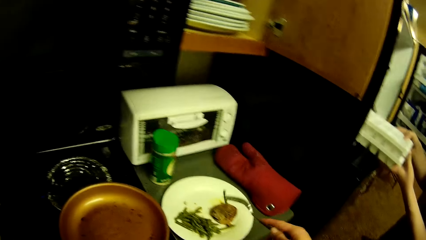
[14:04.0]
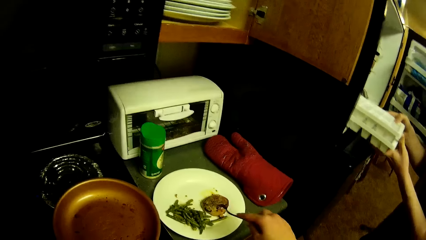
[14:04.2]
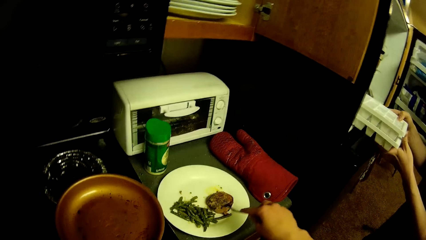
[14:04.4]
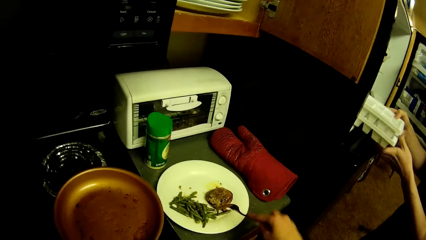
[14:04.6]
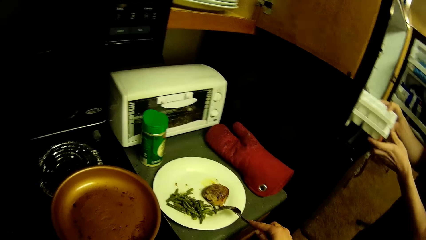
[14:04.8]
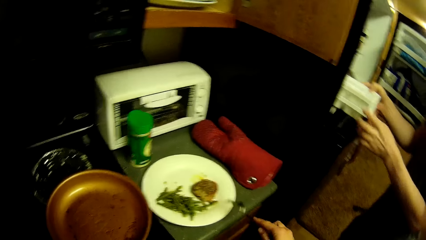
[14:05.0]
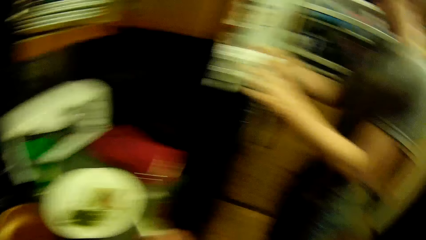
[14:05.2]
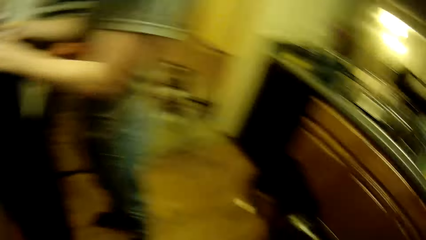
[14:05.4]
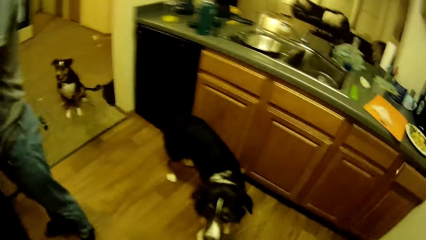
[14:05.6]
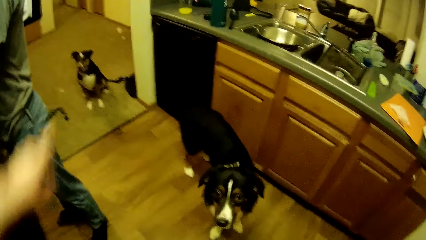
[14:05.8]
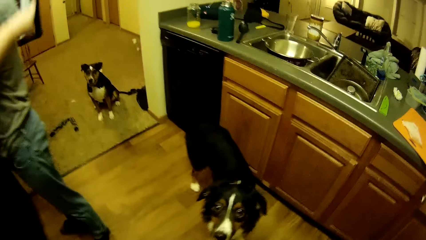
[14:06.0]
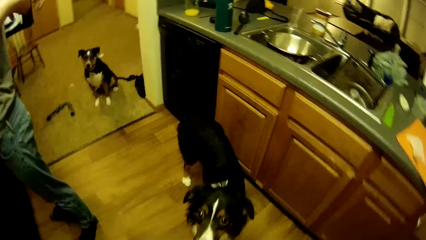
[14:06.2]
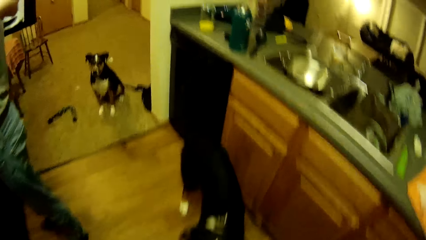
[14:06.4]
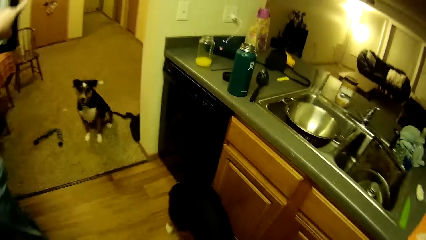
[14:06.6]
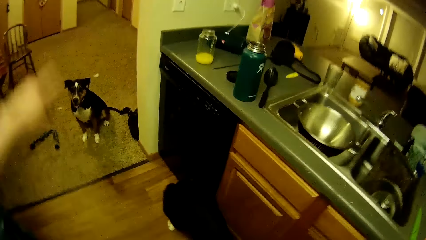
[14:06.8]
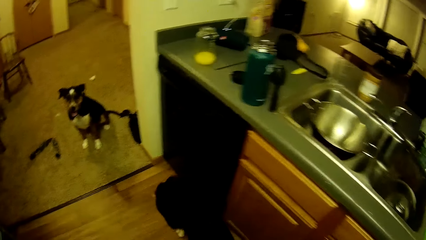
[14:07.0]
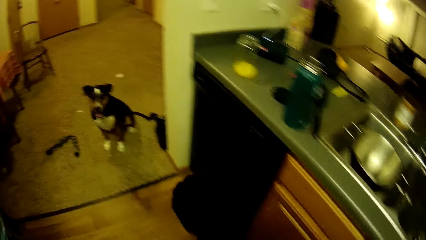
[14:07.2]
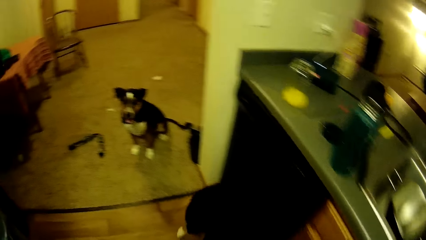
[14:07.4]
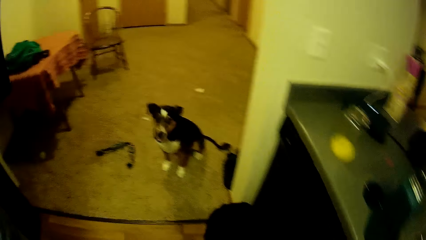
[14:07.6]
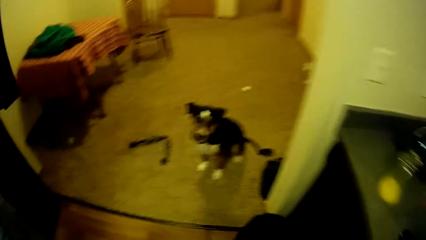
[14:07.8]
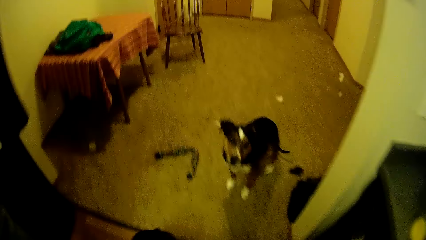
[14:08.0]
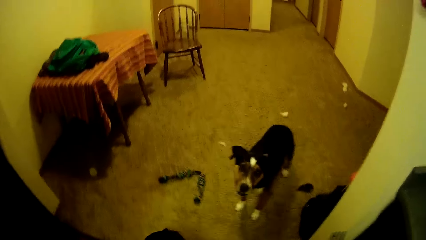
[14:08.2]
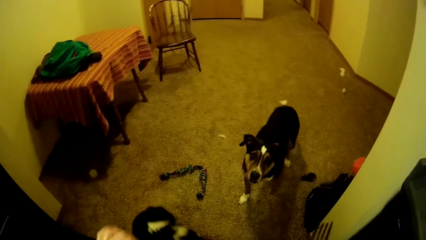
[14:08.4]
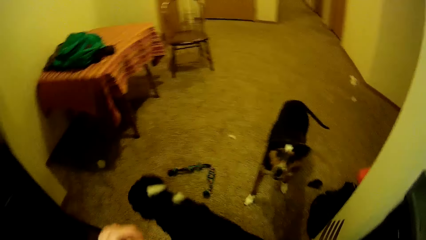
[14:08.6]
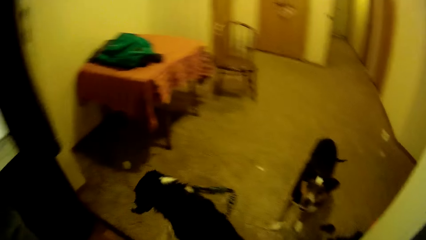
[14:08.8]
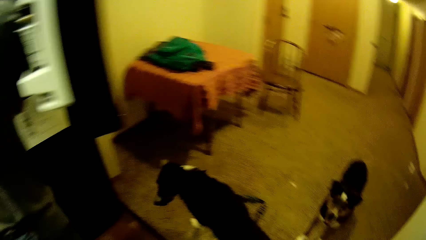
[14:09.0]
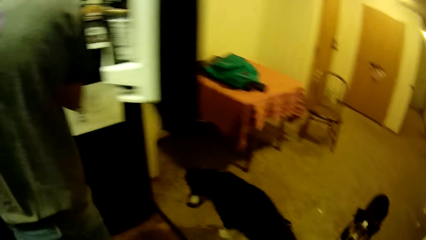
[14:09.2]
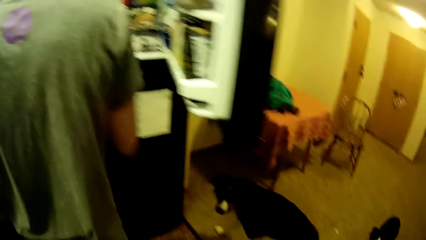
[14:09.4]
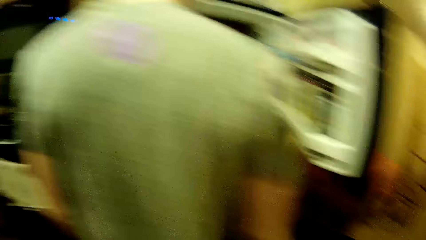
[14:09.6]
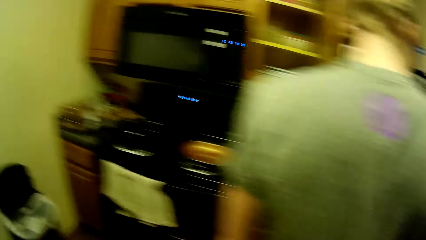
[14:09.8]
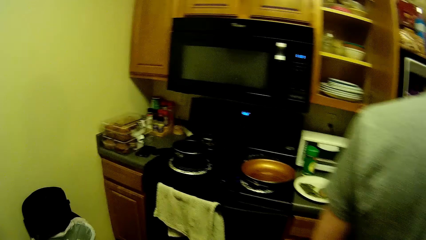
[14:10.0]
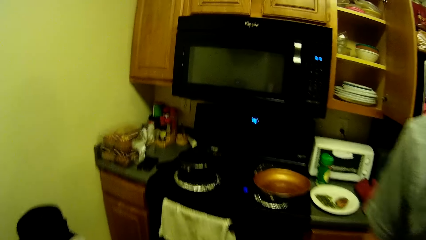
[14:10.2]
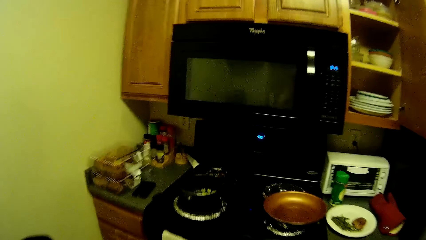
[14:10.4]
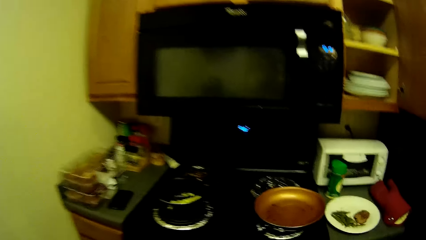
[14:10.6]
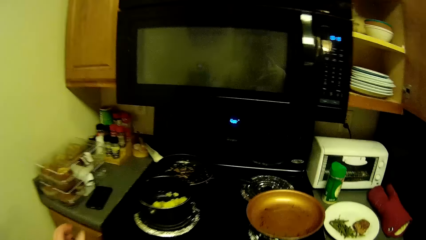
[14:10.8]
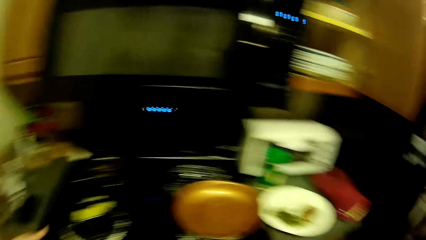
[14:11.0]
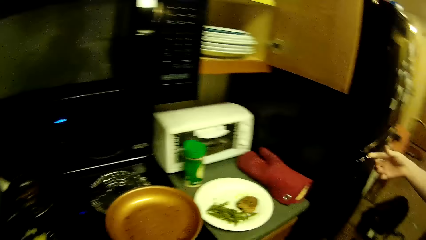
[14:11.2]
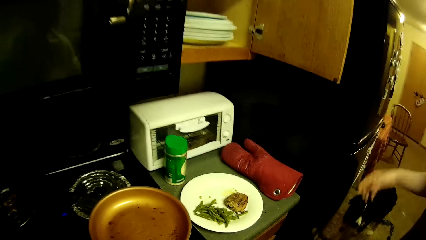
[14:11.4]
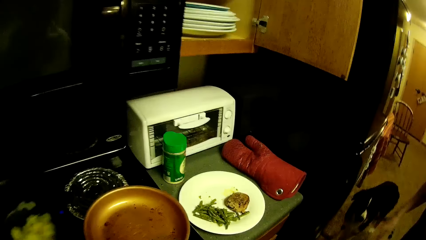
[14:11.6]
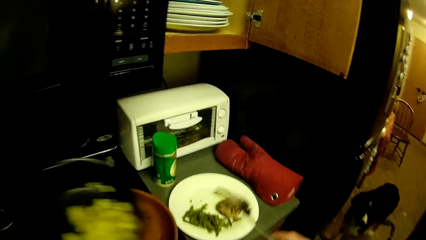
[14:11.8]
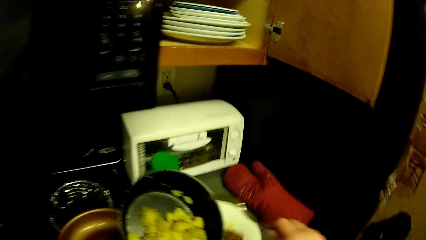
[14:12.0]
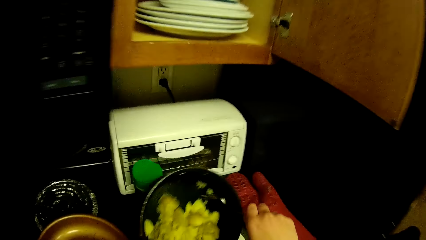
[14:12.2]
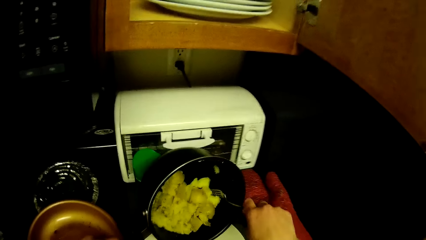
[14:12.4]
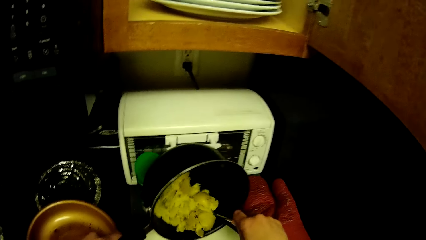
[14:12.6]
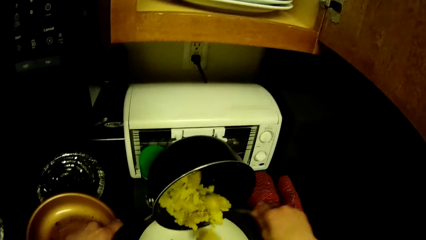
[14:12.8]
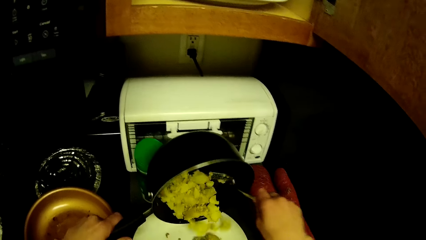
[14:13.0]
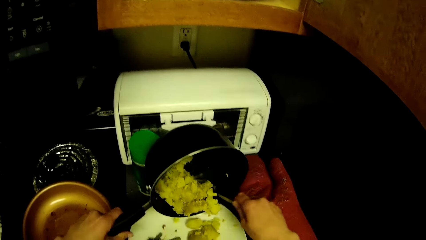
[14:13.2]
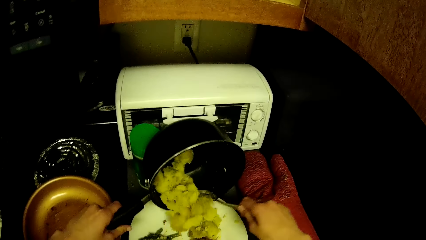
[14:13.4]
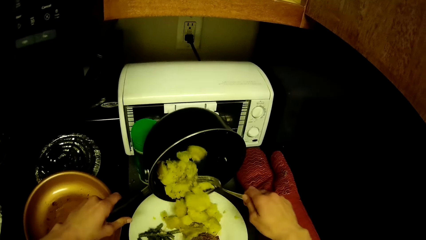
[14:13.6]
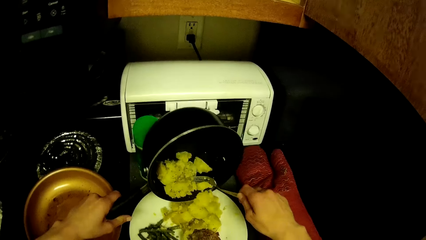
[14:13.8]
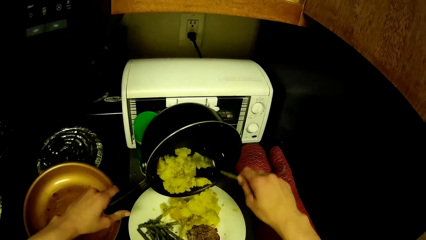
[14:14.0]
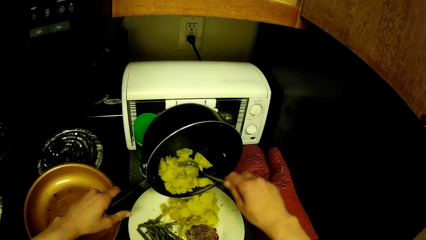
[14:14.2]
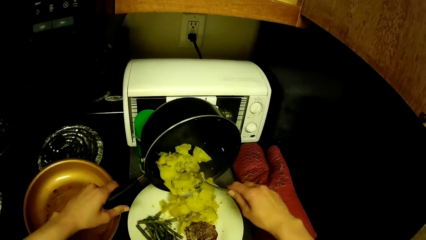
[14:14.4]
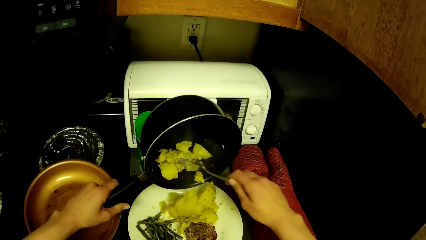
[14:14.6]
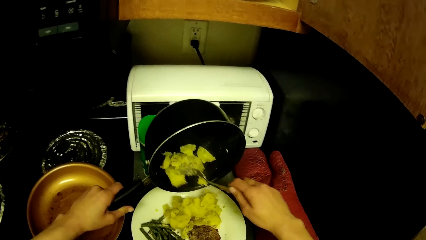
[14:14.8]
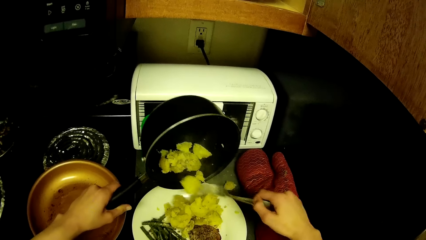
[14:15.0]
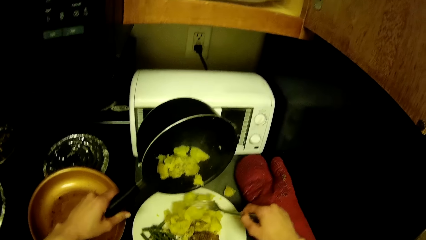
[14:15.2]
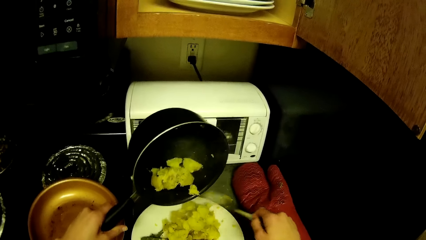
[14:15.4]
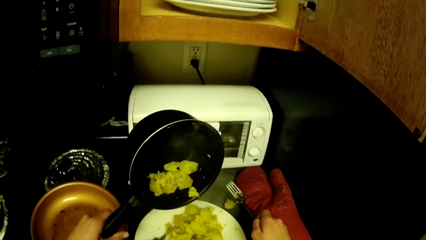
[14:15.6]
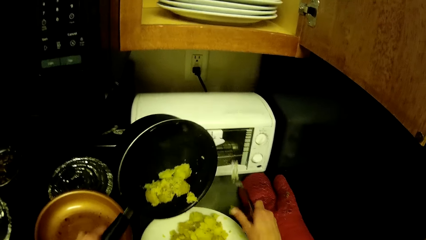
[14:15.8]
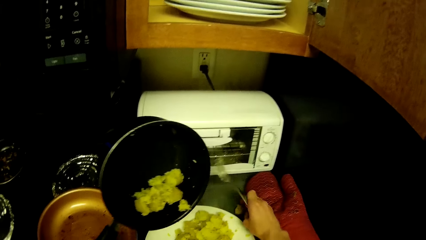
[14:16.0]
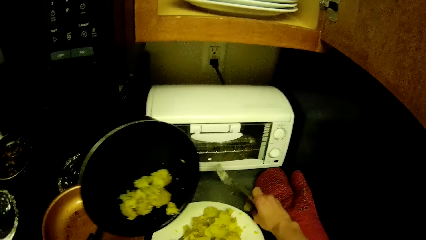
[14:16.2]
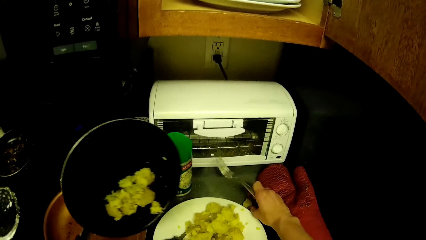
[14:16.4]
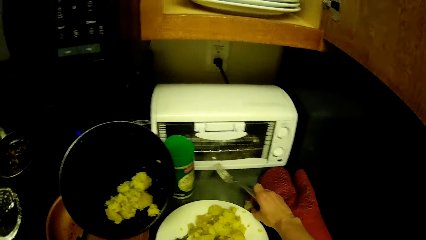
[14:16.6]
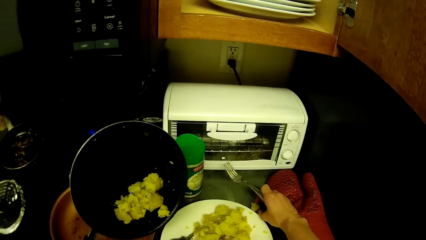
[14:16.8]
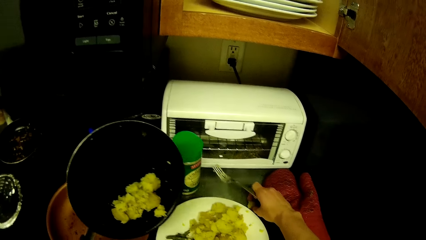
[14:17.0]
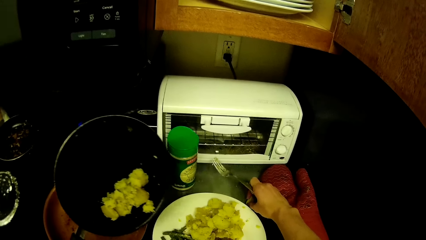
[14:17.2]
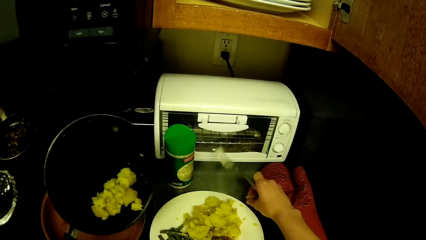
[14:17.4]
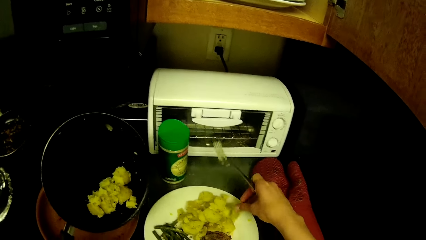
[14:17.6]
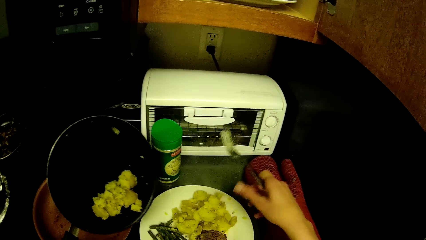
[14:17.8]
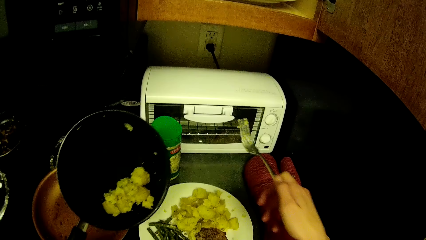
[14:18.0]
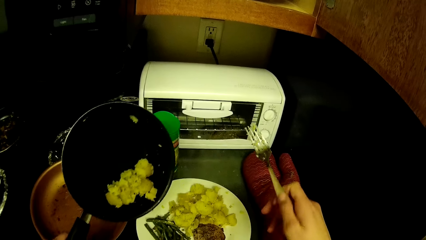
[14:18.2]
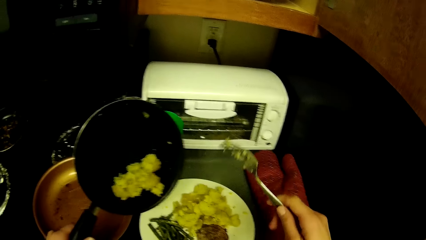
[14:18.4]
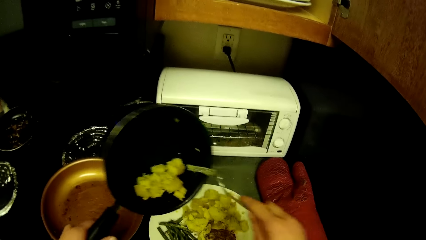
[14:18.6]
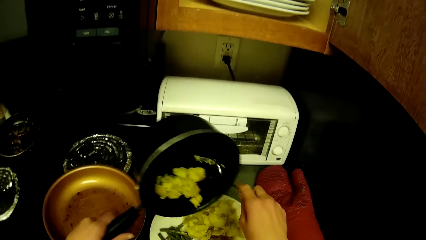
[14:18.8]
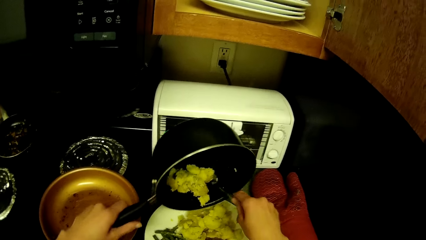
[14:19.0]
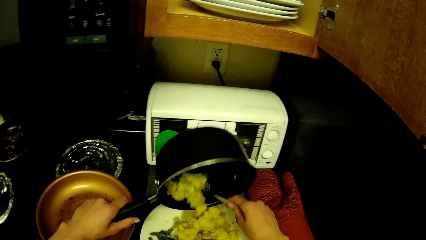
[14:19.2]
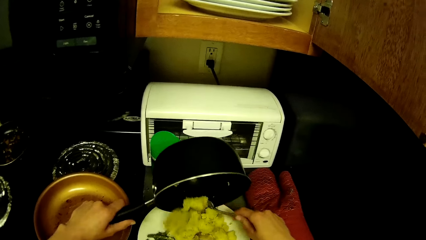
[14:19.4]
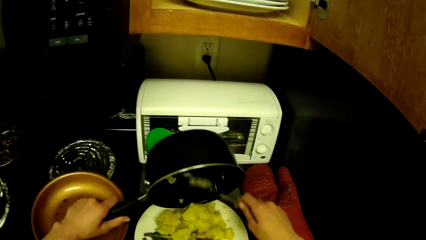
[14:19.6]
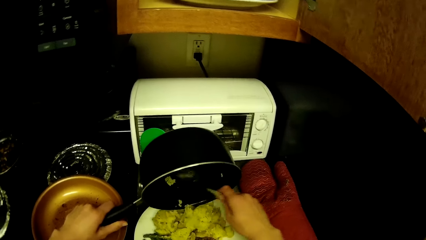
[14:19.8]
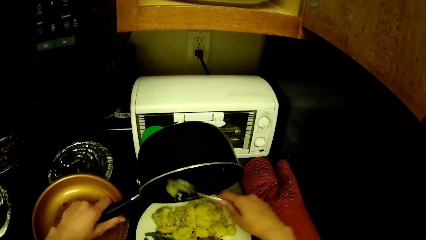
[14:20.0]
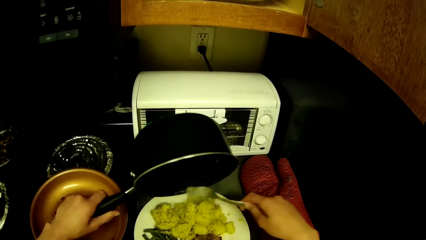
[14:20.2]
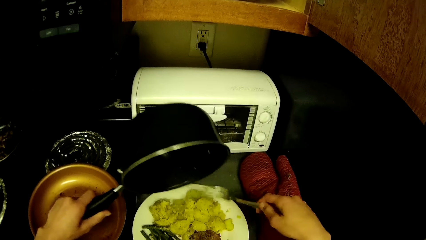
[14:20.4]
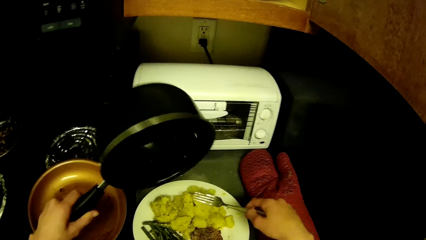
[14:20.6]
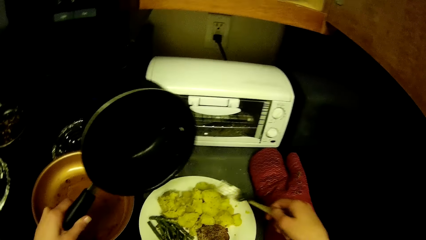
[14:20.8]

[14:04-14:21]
The camera wearer drops the celery stick on the plate. A man puts trays in the fridge. The camera wearer moves a hand. The man moves. The camera wearer picks up a cooking pot. The man closes the fridge. The camera wearer carries a pan from the cooker with her left hand. She pours potatoes from the pan onto the plate. She picks up a potato from the kitchen worktop with her right hand. She drops the potato on the plate. She pours potatoes from the pan onto the plate.
